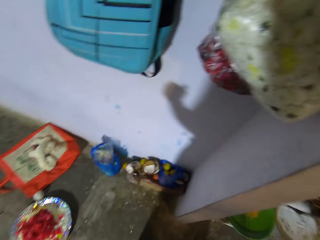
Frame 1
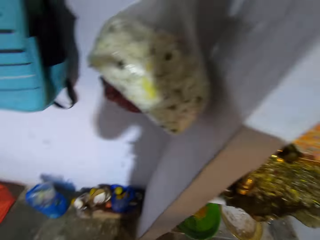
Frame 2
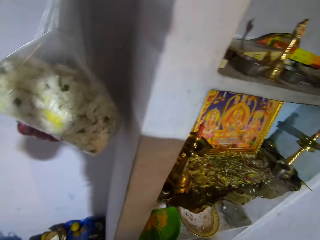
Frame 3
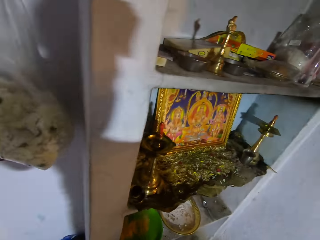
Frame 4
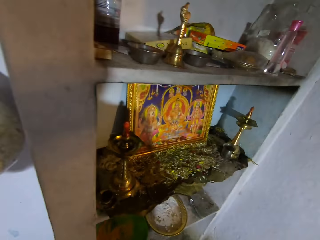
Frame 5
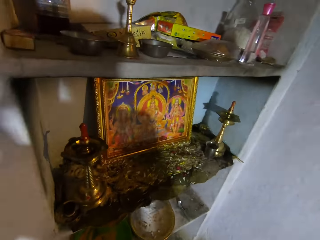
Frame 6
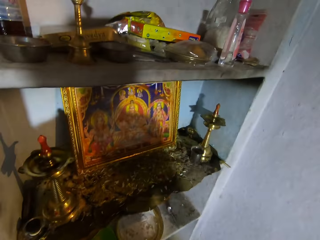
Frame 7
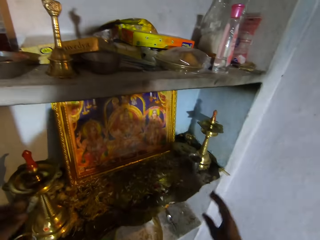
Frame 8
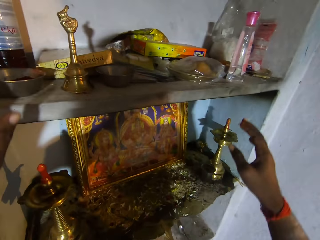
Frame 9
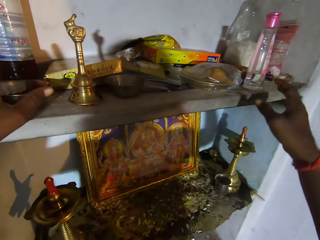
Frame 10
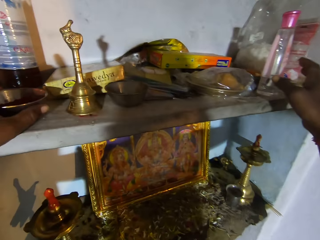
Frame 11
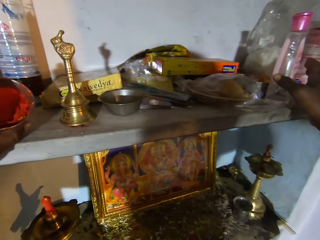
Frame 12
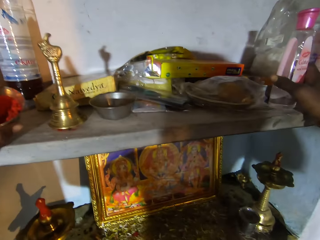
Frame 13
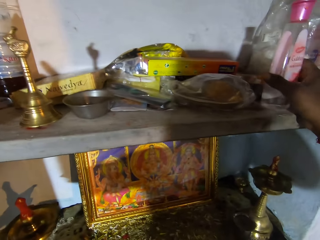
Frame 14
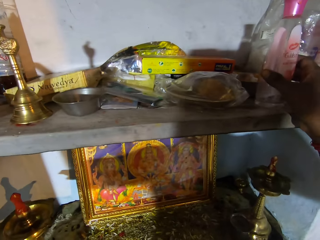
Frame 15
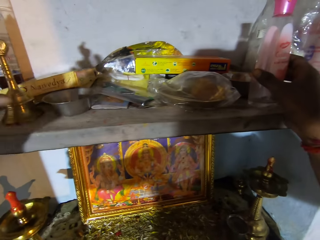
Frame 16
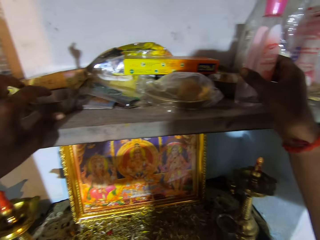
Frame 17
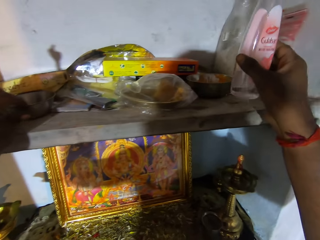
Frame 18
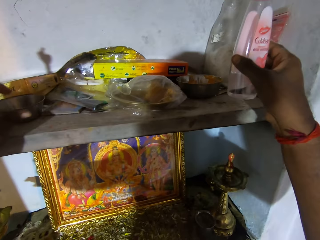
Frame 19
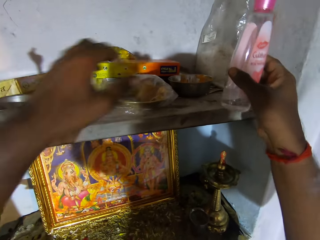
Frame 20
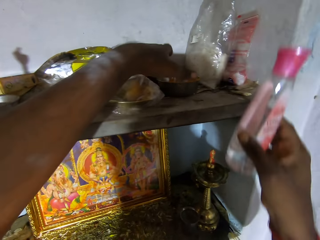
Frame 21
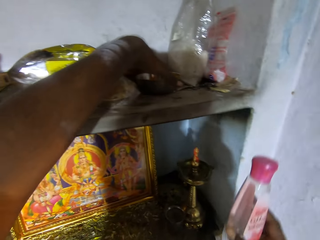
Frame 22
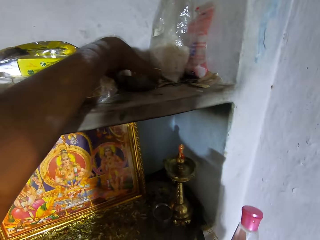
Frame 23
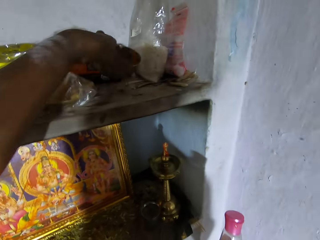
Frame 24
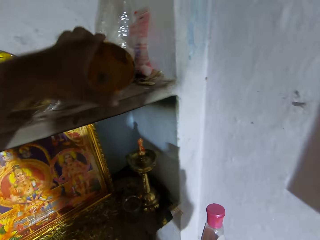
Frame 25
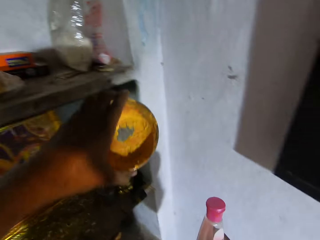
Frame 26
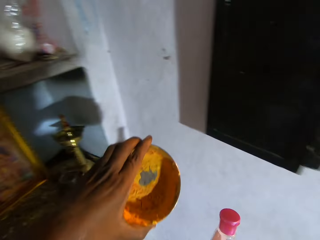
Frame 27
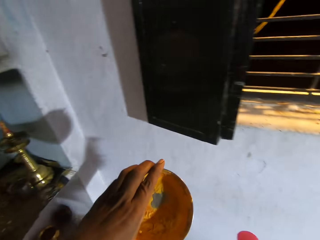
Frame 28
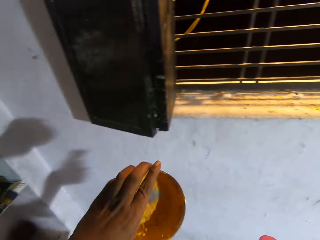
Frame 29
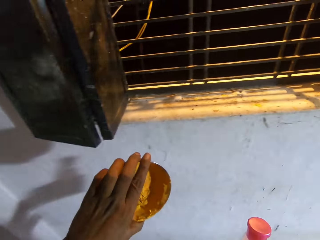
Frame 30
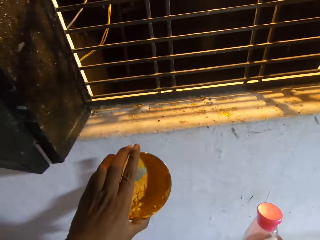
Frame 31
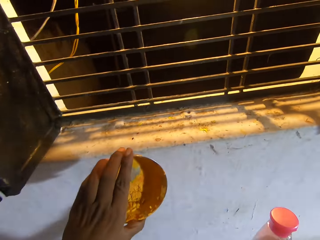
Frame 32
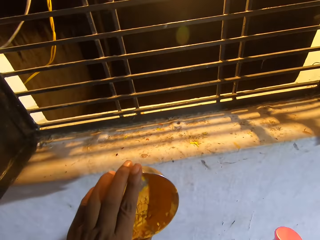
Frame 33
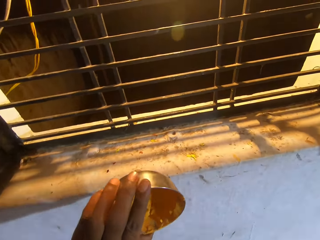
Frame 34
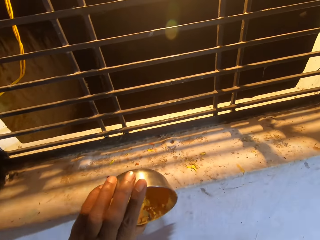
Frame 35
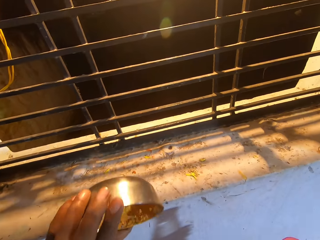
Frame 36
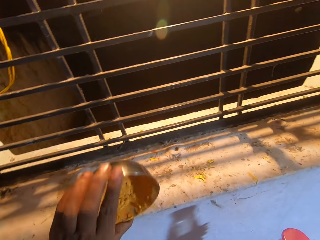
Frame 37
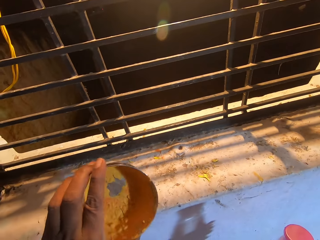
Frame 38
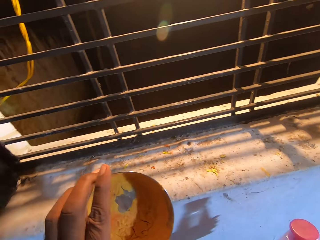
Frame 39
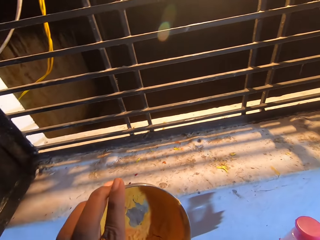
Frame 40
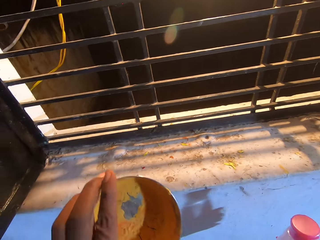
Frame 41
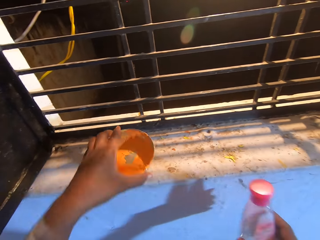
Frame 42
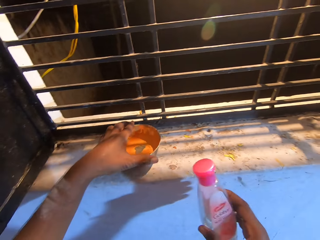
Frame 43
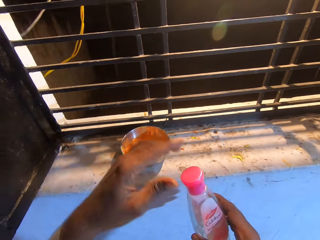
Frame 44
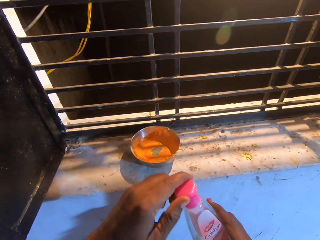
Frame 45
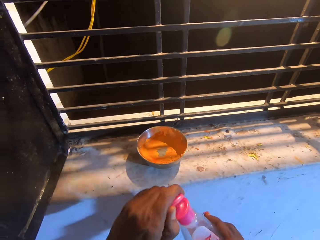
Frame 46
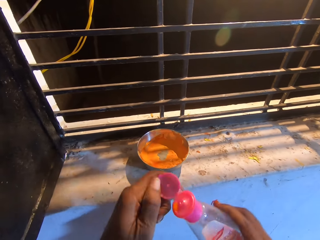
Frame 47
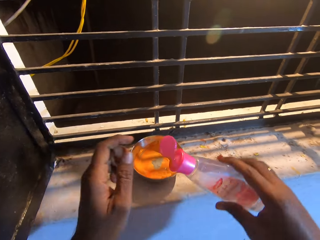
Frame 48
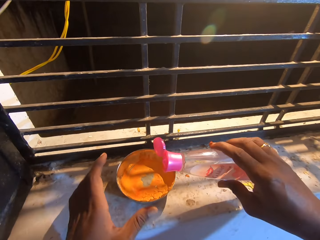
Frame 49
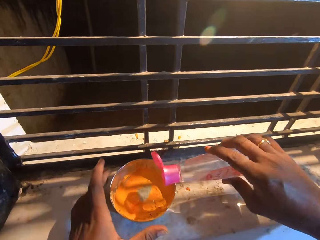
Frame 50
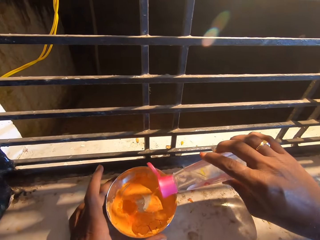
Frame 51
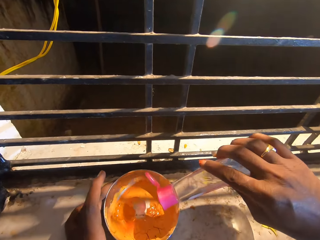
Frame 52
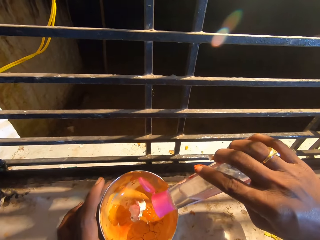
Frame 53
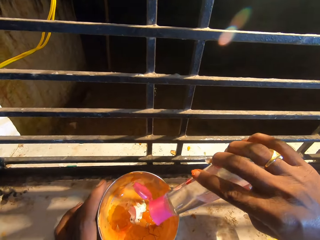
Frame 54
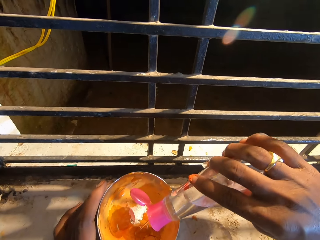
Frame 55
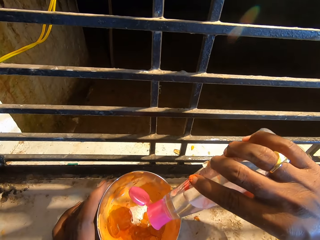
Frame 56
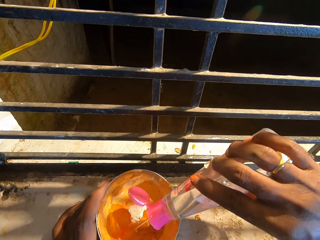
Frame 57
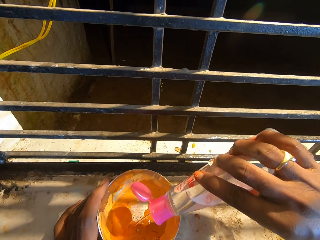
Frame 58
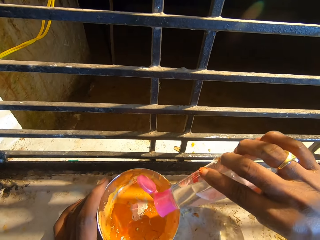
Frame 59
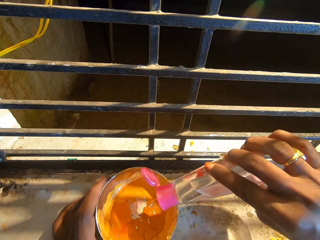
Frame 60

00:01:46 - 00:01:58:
The camera wearer looks around and moves around. They turn a bowl. They pick an oil bottle on the shelf. They pick the bowl on the shelf. They move around. They shake the bowl. They put the bowl on the window. They open the bottle. They pour oil in the bowl.

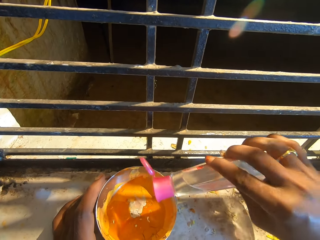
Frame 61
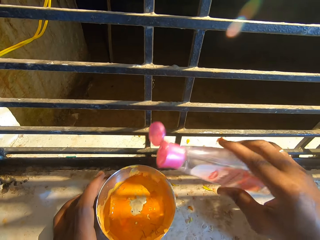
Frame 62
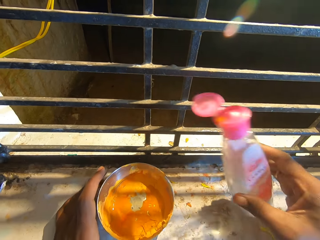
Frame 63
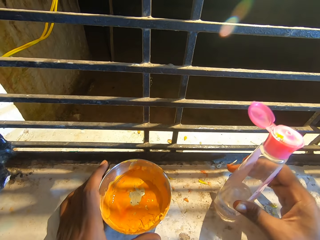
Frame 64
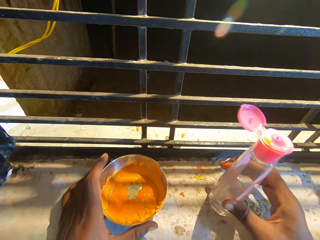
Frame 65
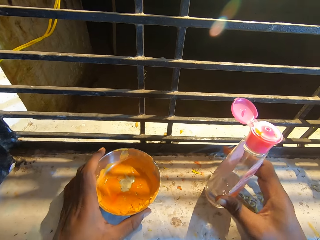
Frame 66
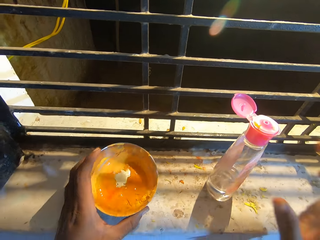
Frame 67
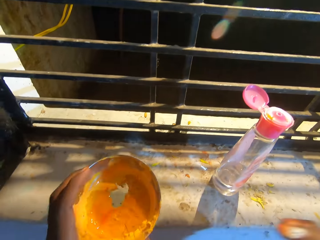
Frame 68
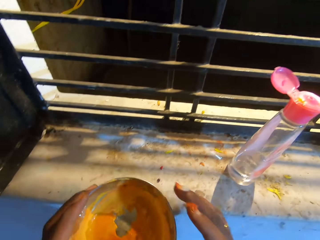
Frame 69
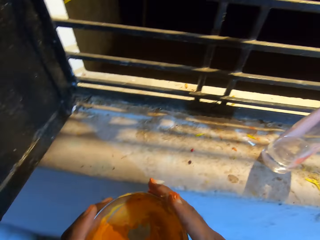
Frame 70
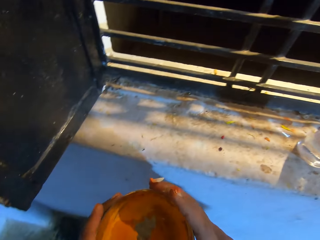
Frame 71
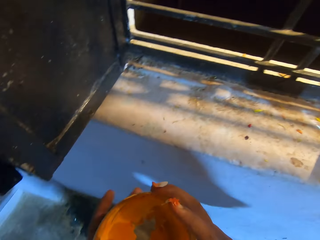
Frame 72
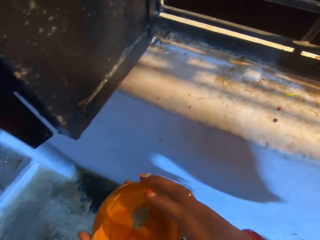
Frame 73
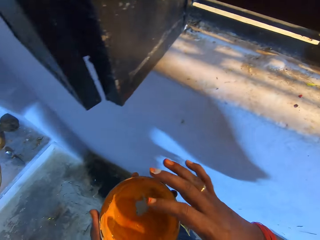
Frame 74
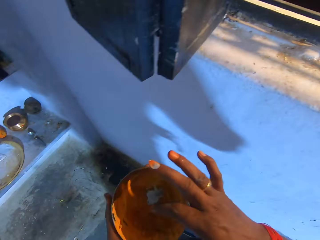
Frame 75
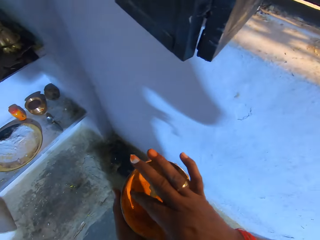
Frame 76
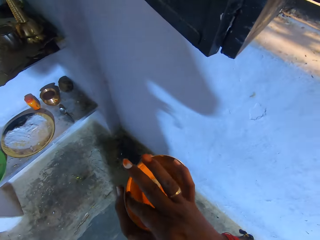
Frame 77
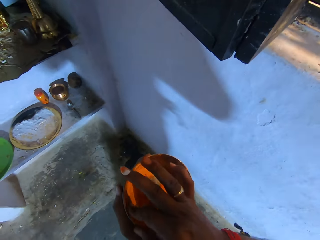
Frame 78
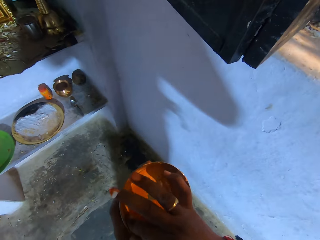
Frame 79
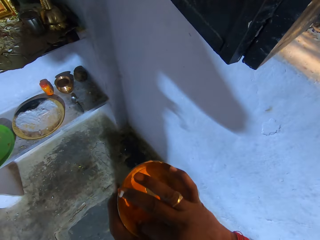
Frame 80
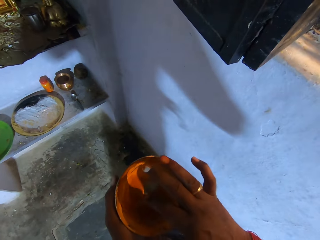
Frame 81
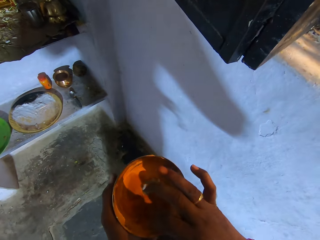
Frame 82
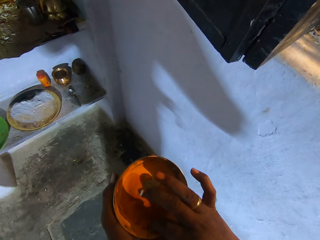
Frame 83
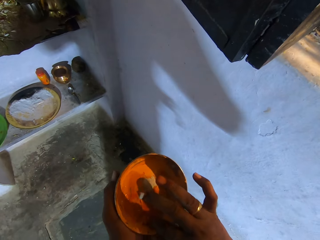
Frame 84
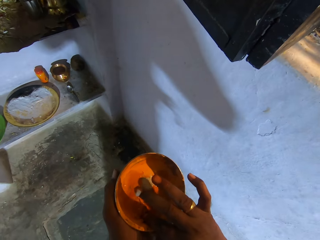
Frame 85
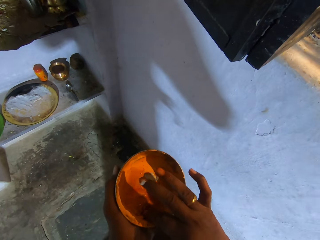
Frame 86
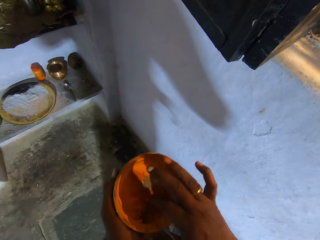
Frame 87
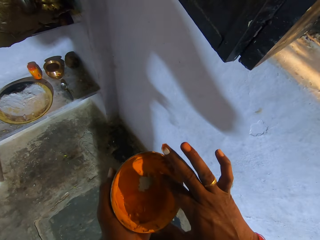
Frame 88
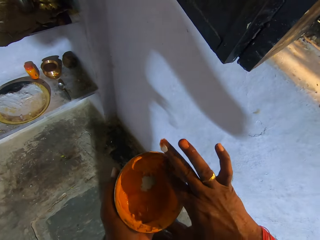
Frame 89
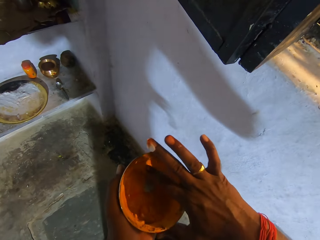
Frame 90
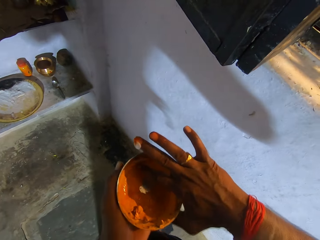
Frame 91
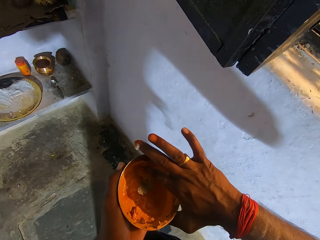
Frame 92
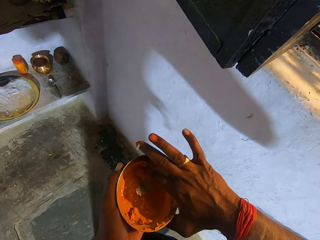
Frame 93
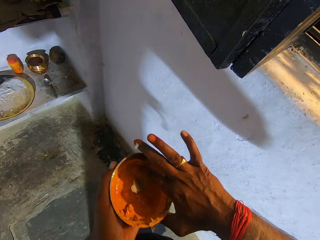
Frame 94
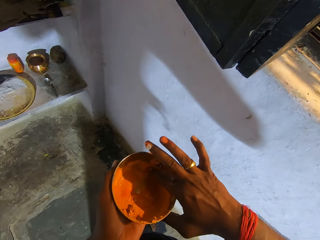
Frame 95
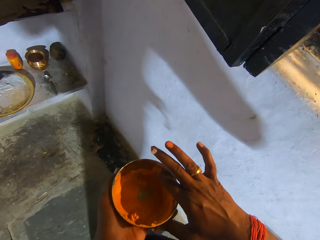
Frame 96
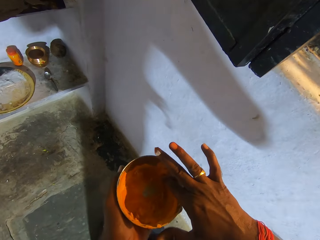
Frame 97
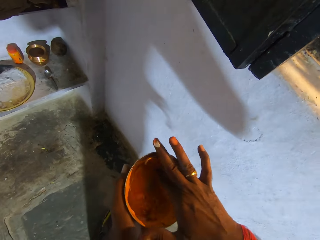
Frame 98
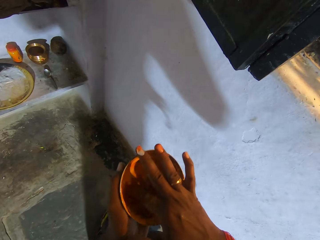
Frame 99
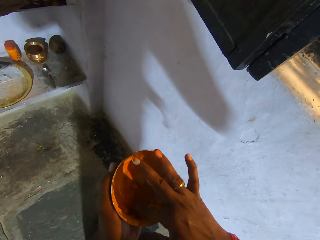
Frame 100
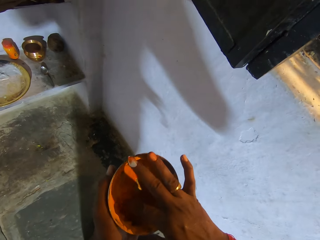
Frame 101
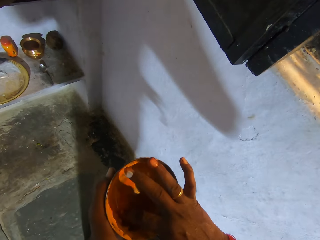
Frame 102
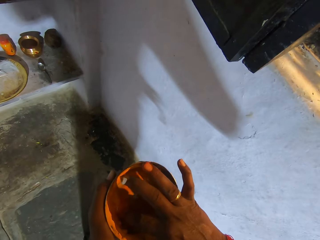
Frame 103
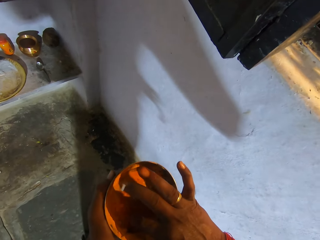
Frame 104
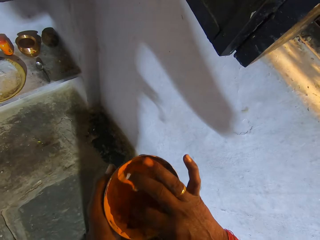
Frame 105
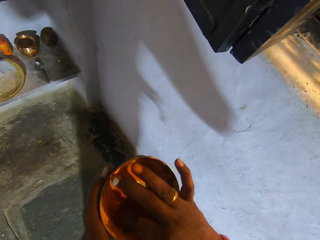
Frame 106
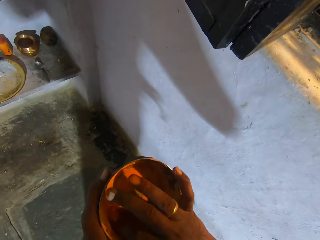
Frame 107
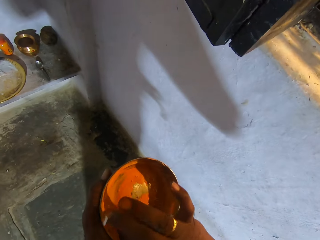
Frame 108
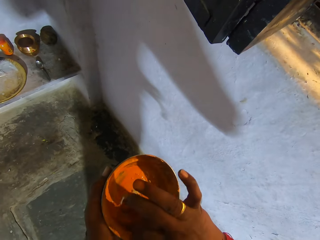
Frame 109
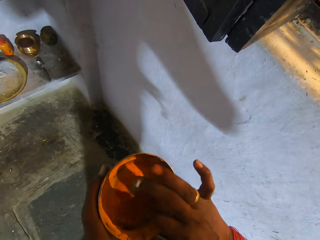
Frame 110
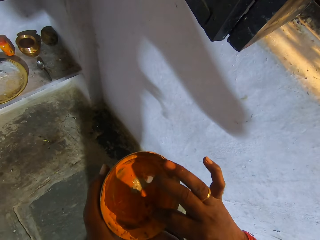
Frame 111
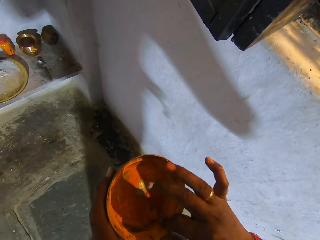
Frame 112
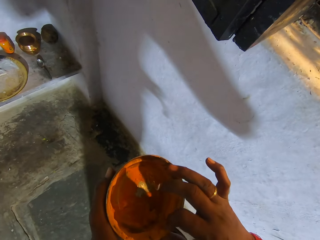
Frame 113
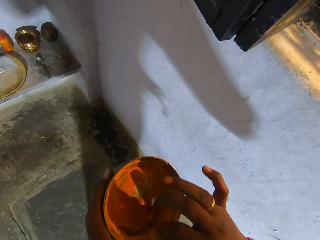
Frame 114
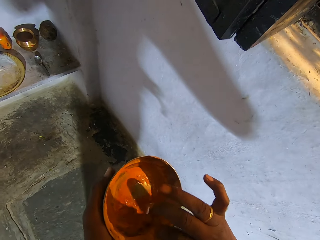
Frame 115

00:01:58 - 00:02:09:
The camera wearer puts the oil bottle on the window. He picks the bowl on the window and carries the bowl. He moves around. He mixes the oil and an orange powder with his fingers.
